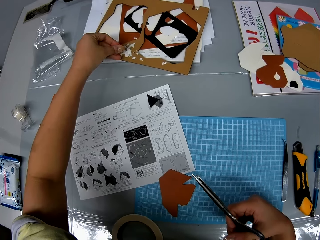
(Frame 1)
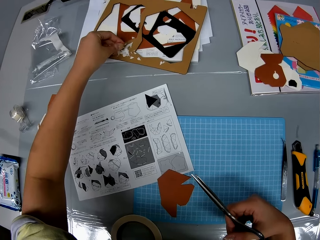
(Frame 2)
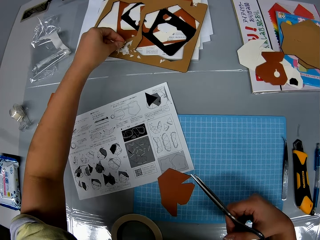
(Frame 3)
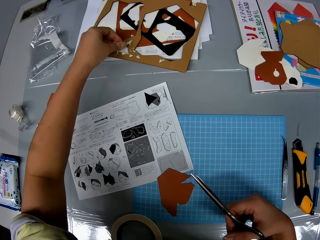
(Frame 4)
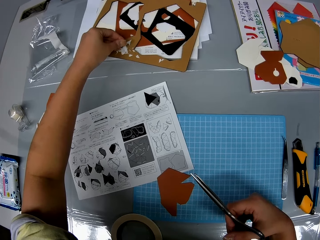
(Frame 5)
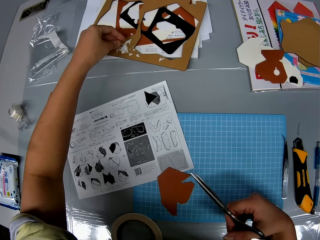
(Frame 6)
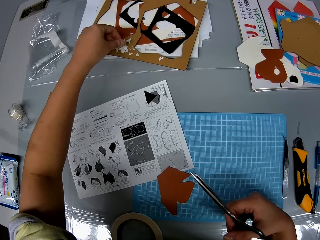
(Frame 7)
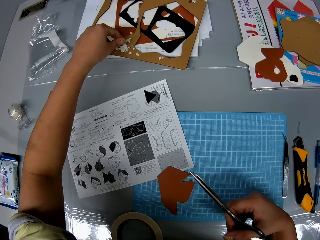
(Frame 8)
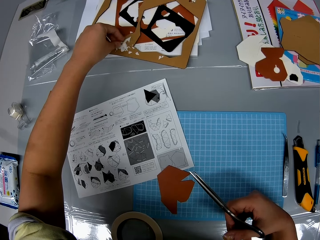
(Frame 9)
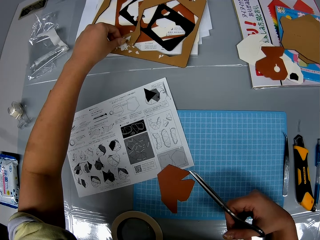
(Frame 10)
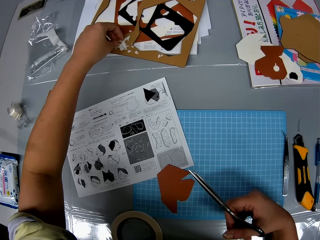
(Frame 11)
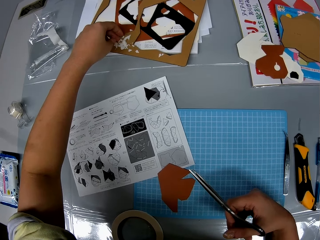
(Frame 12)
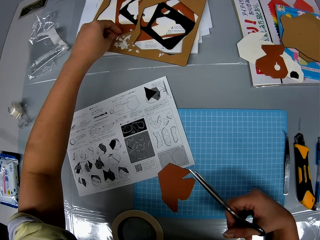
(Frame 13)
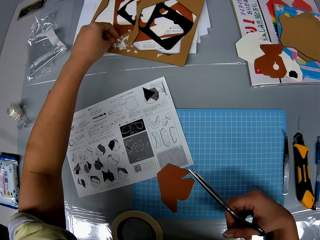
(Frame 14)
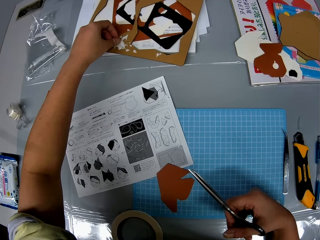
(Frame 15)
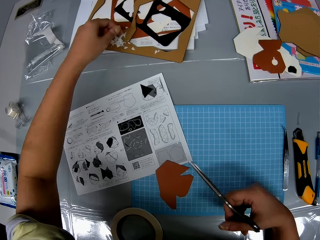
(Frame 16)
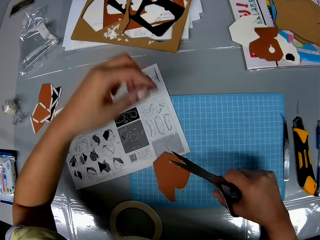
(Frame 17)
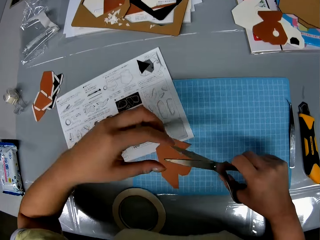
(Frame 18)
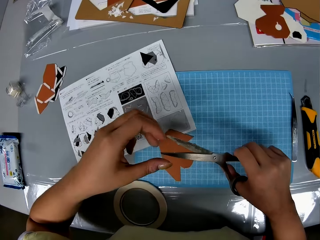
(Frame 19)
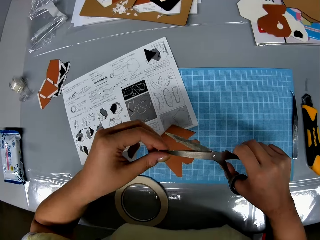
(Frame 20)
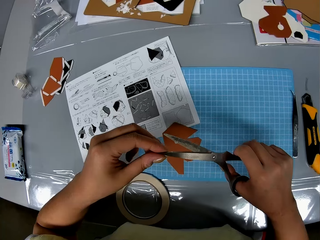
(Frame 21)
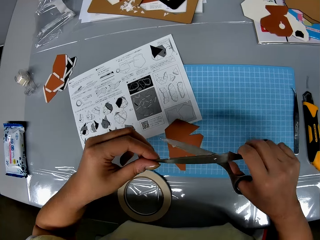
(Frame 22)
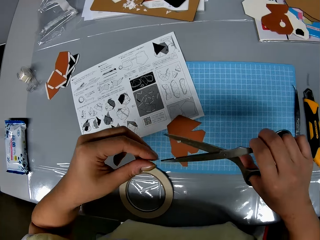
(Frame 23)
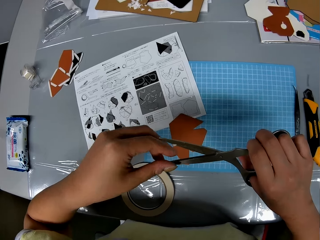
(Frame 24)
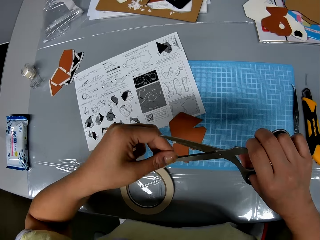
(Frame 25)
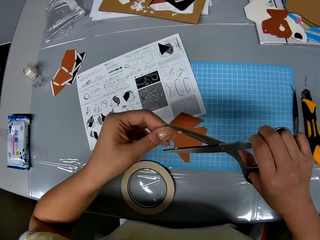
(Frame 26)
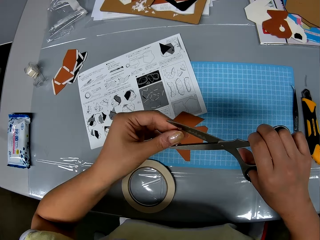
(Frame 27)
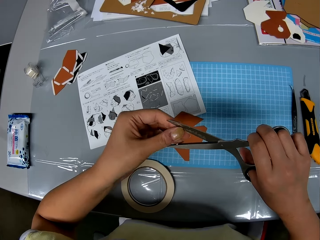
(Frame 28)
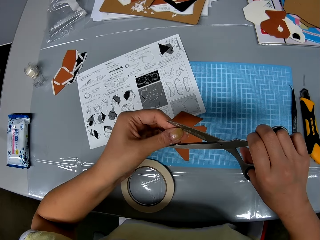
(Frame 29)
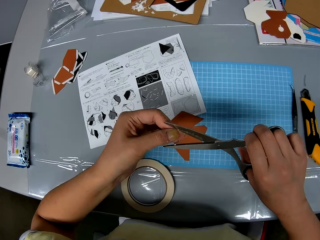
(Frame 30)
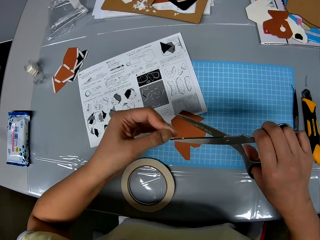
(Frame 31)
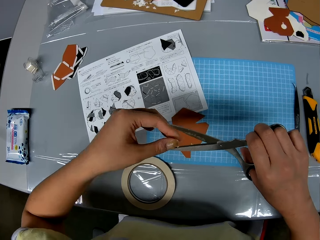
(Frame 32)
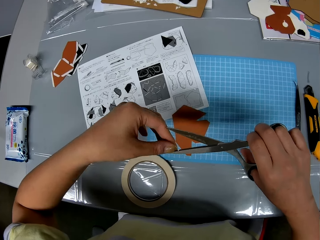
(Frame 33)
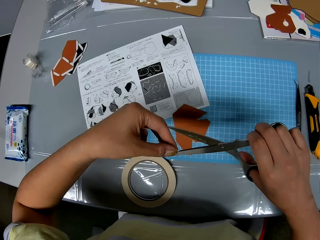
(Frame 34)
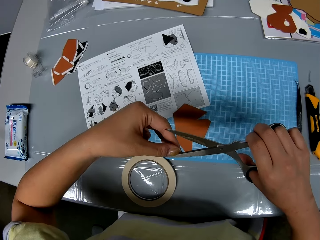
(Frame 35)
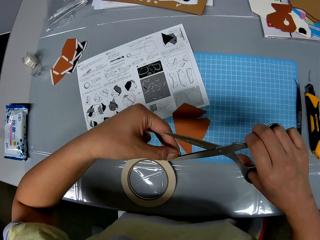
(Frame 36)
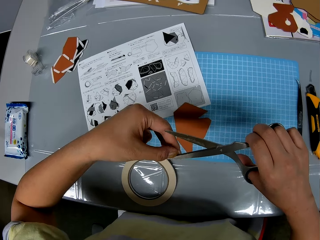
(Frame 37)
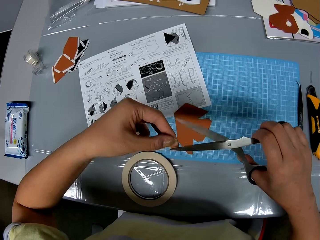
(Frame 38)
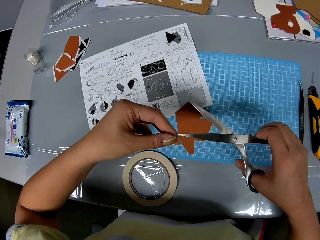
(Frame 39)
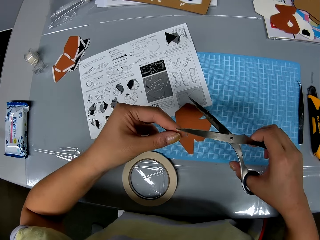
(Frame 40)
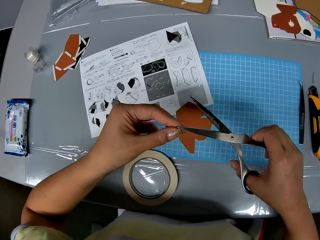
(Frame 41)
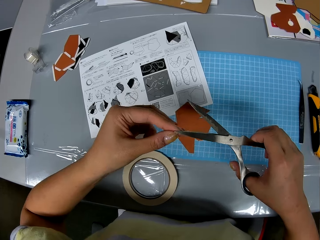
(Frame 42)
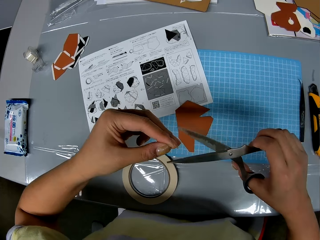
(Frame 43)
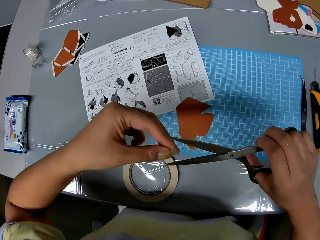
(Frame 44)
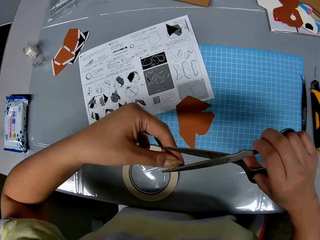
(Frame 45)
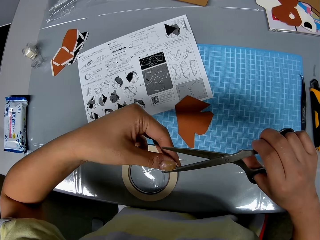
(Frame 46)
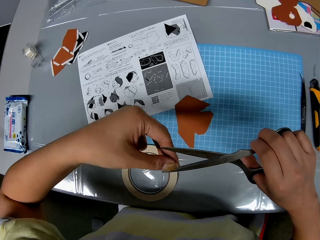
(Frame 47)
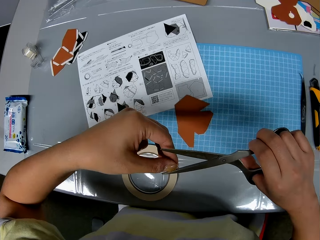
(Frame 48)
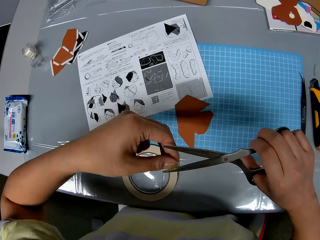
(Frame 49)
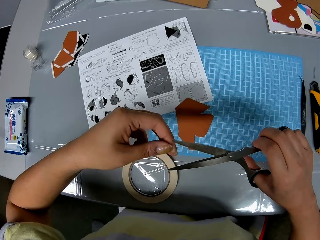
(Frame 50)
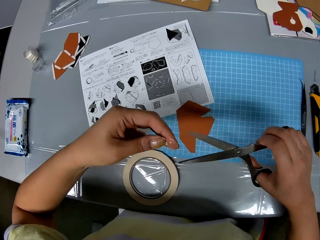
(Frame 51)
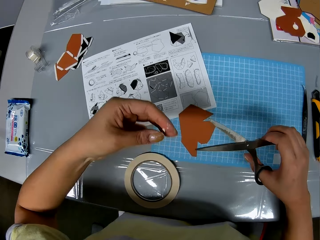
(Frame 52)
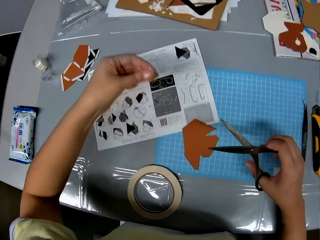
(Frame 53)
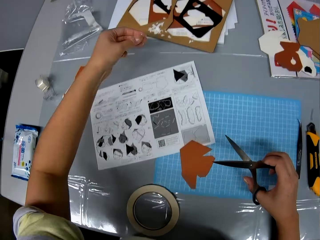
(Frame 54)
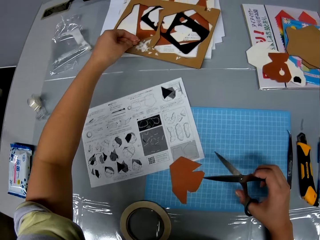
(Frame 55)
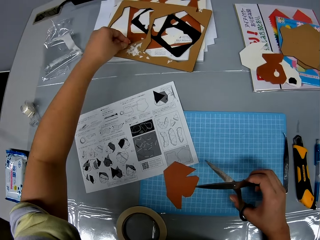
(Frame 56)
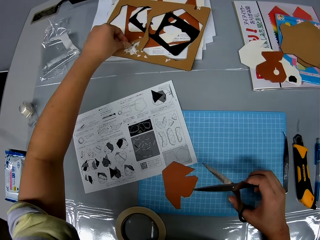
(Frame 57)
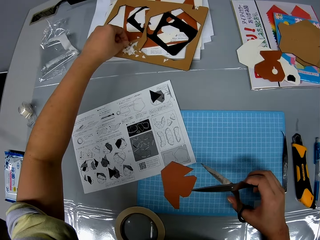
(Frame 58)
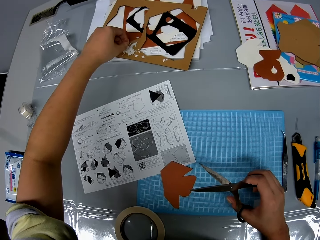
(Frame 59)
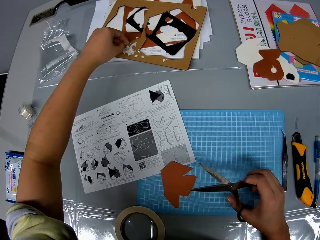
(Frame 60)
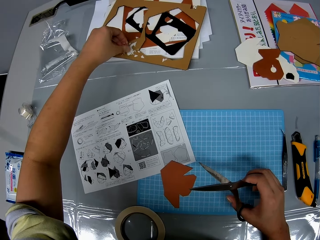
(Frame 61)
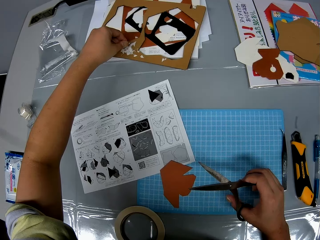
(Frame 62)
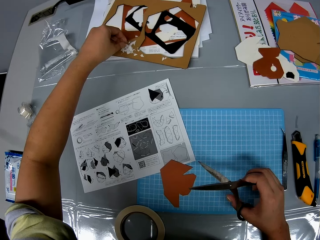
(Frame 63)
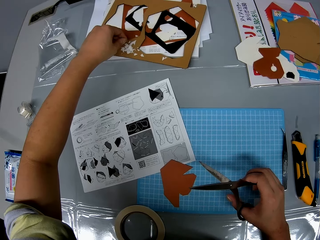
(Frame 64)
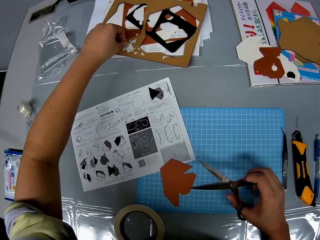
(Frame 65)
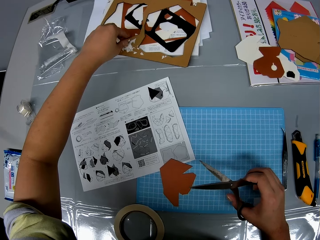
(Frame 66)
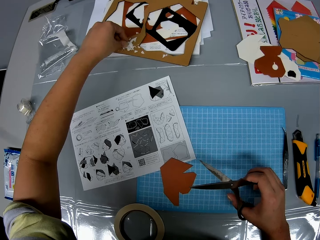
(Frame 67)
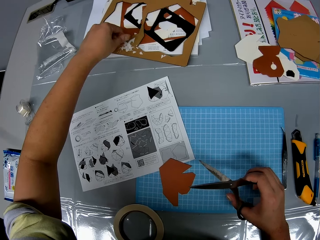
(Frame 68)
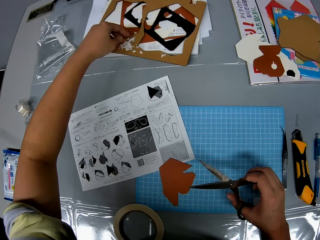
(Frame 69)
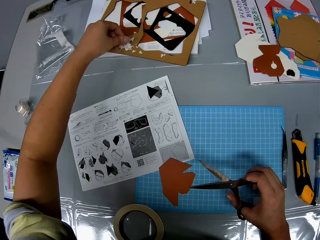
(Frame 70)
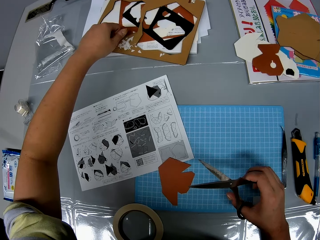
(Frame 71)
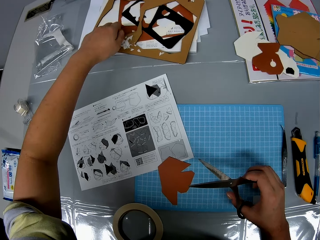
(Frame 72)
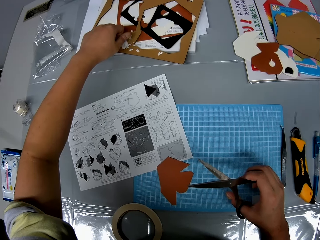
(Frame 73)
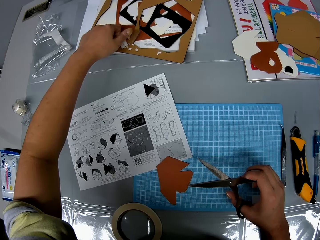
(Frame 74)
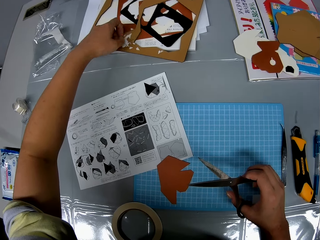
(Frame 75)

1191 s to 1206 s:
The camera wearer drops the strips of cellophane tape on the cardboard. She removes strips of cellophane tape from the tip of the scissors with her left hand. She drops the strips of cellophane tape on the cardboard.

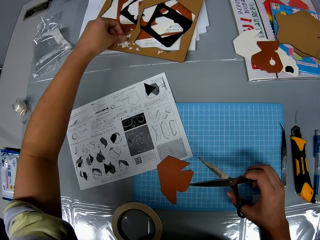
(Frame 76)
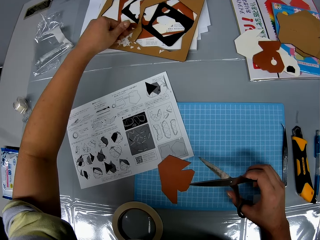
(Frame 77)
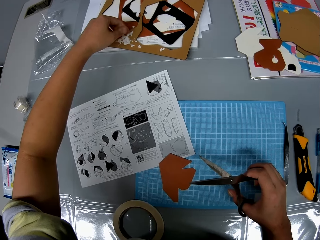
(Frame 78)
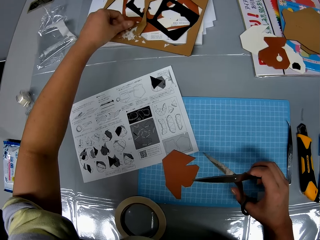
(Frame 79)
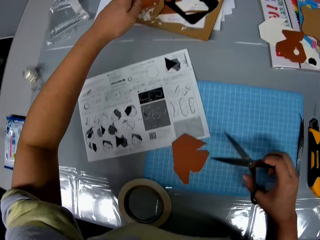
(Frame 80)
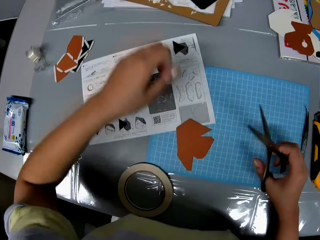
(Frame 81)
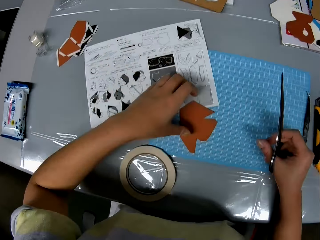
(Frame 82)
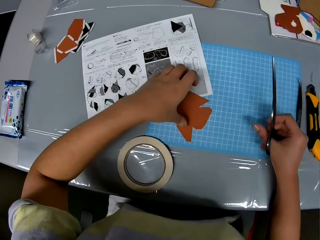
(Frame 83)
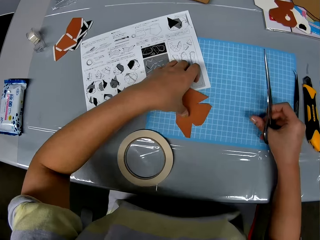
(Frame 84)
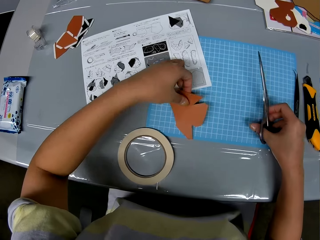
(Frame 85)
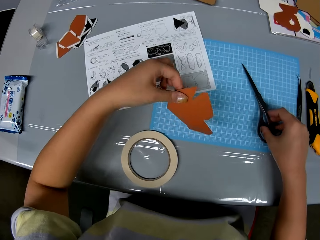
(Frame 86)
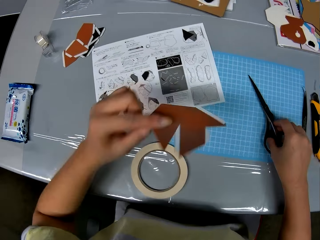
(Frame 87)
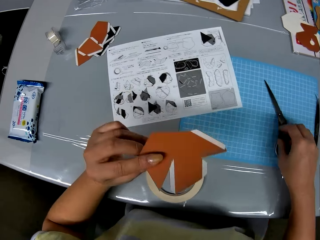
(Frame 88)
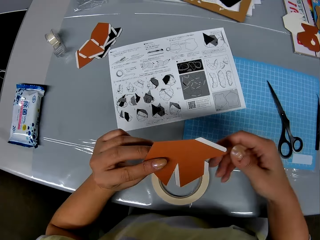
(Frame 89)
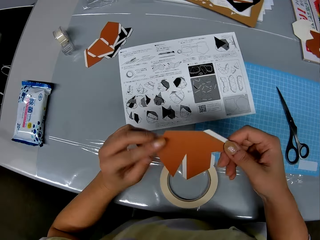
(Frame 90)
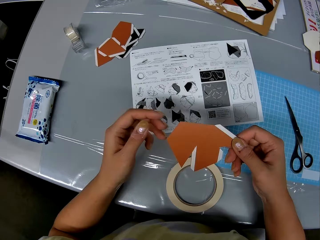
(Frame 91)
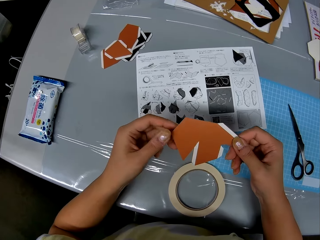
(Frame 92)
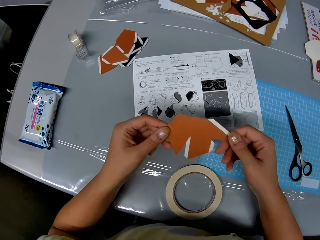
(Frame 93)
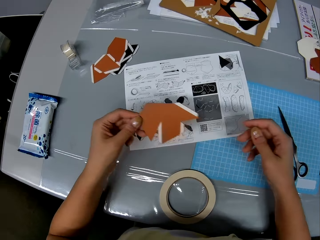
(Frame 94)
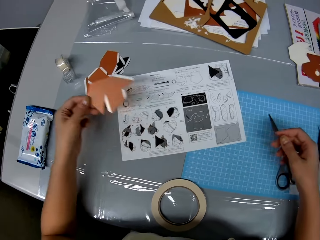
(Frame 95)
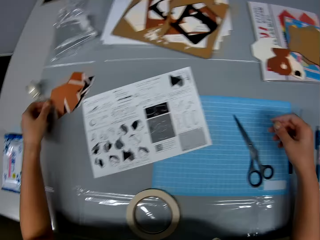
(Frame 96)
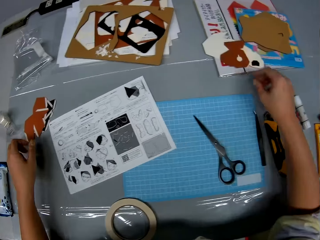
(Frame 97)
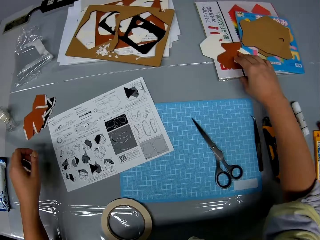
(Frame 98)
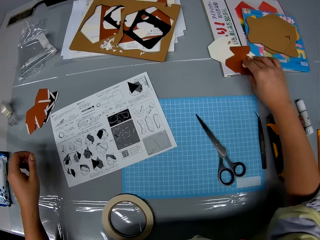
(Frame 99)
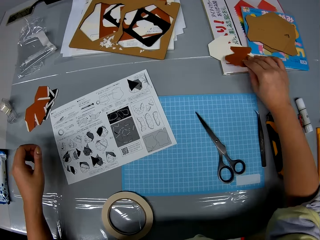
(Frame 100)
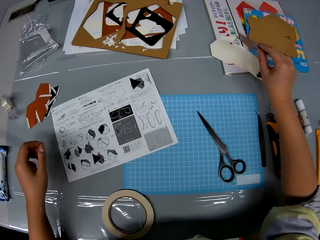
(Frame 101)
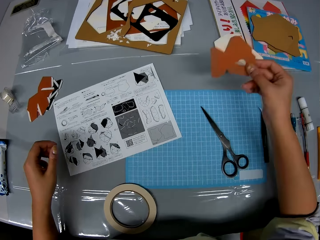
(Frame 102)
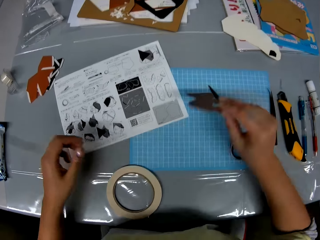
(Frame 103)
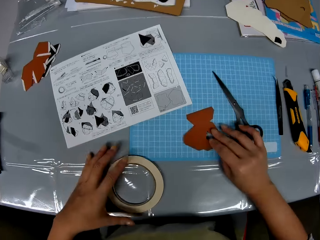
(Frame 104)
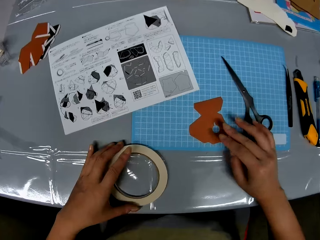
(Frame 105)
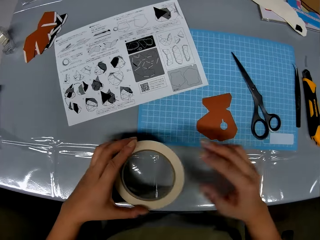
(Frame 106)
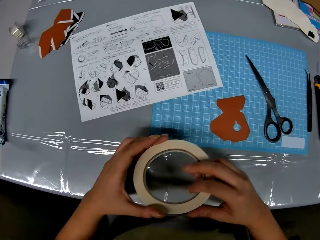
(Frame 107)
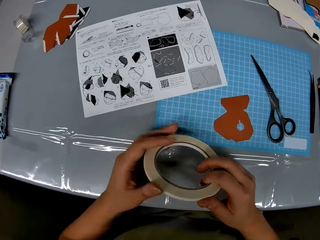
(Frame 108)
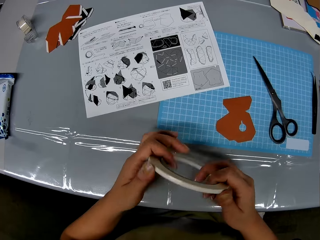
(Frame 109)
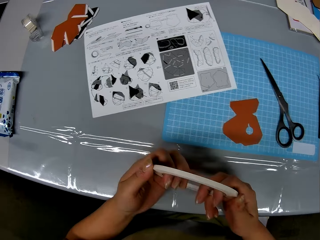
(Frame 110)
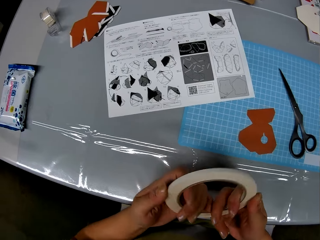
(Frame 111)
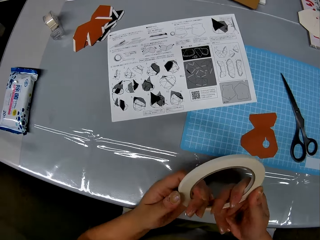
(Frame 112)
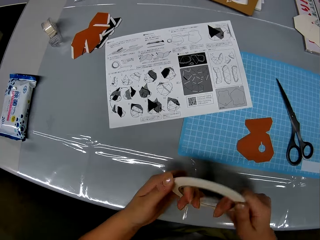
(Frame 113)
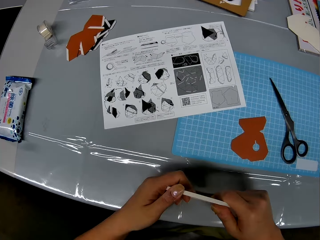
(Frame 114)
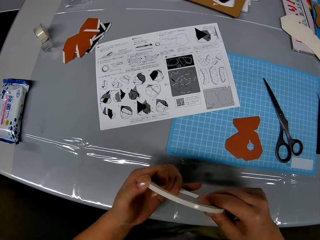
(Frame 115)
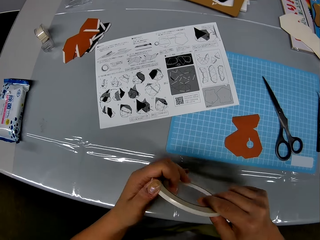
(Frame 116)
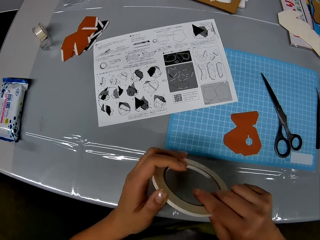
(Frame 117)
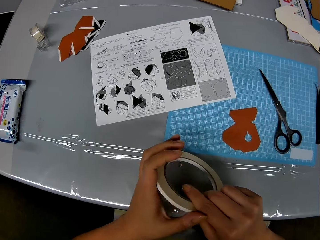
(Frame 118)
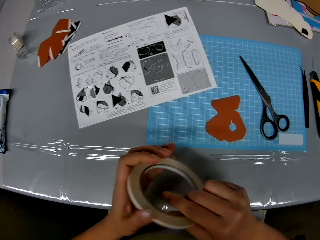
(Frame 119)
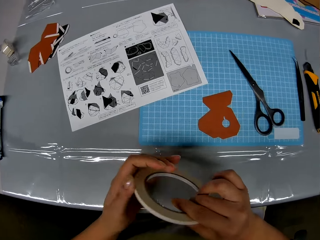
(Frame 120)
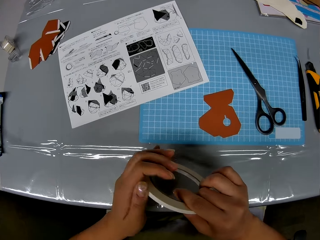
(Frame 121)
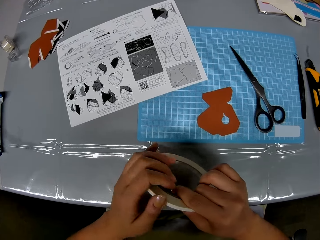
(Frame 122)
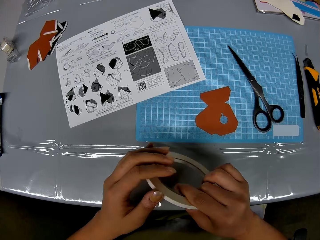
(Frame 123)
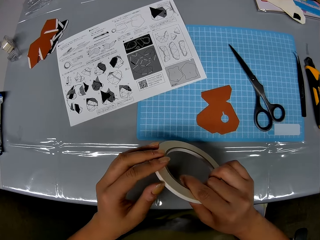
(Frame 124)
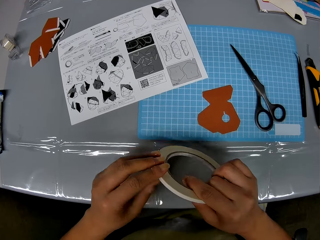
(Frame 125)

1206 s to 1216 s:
The camera wearer picks up the piece of paper from the cutting sheet with her left hand. She drops the scissors on the cutting sheet with her right hand. She rubs the piece of paper with both hands. She drops the piece of paper on another piece of paper on the table. She picks up another piece of paper from the table with her right hand. She drops the piece of paper on the cutting sheet with her right hand. She picks up the cellophane tape with her left hand. She loosens the cellophane tape with both hands.
